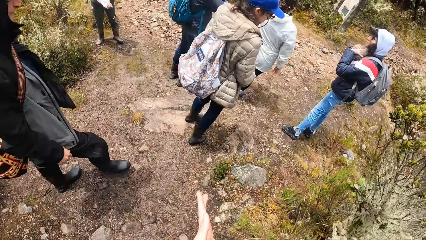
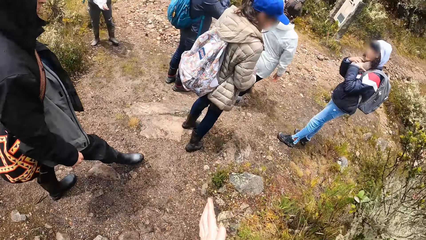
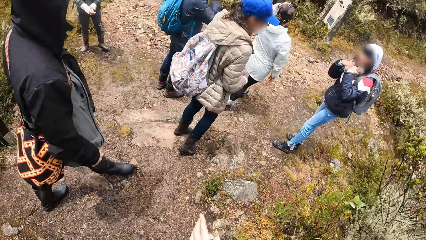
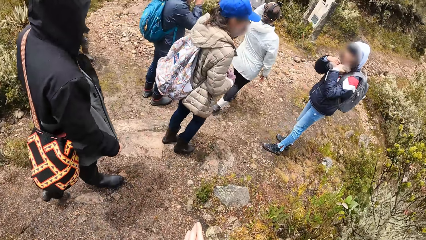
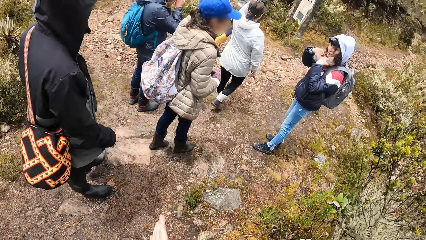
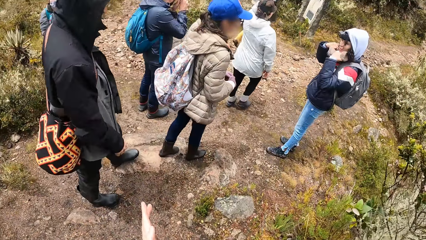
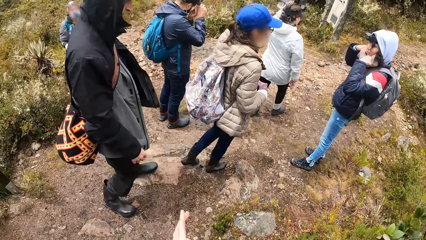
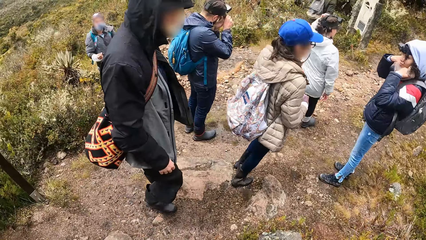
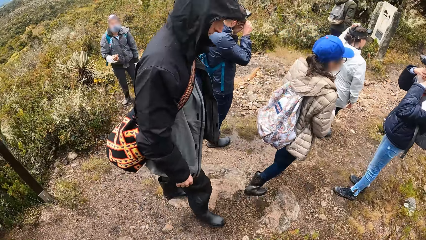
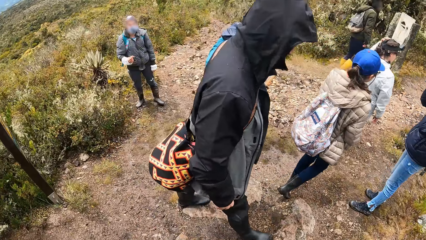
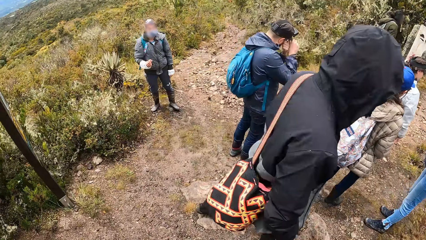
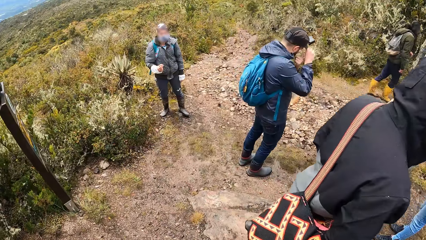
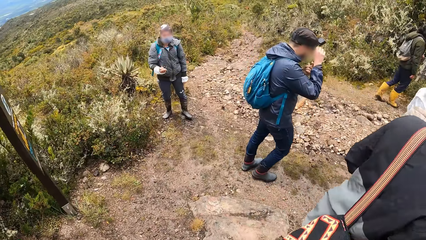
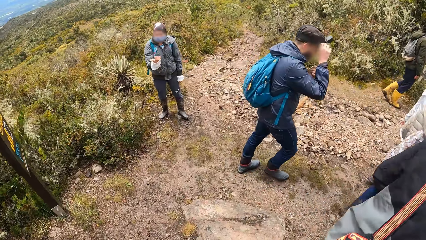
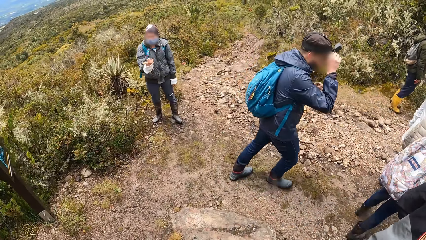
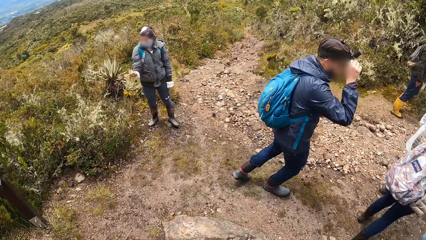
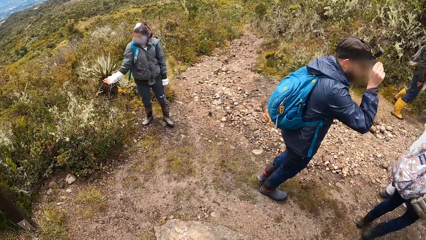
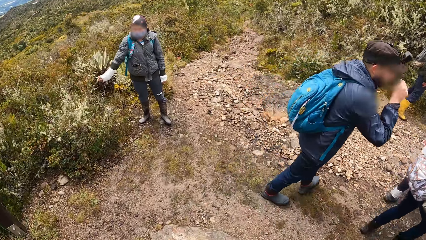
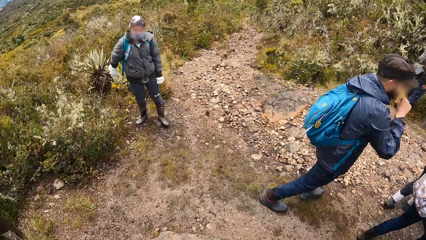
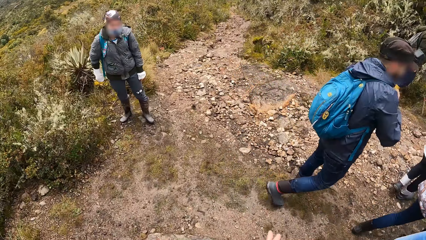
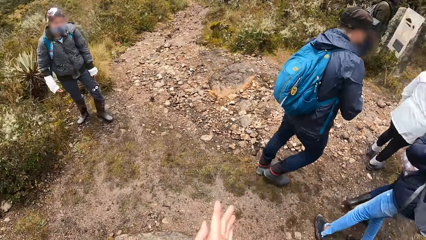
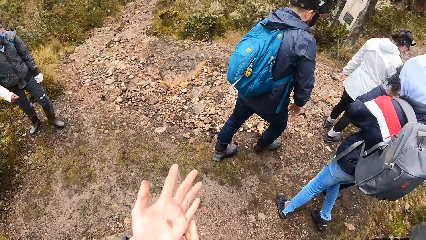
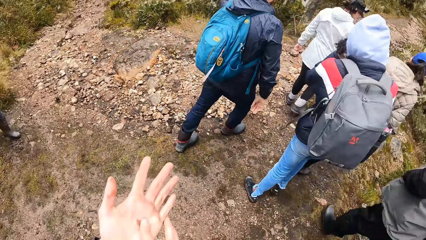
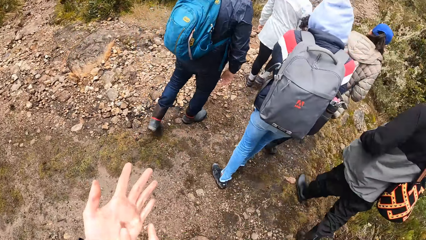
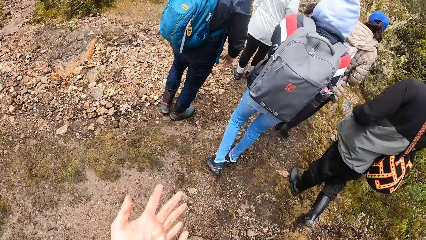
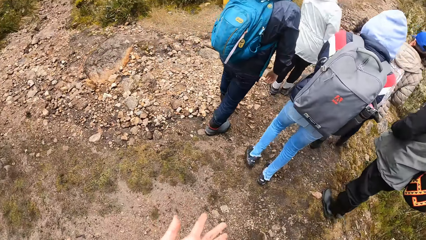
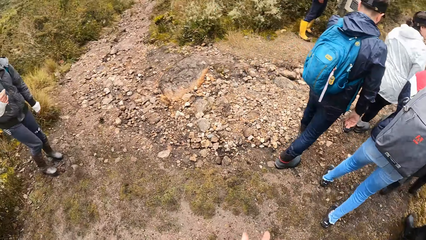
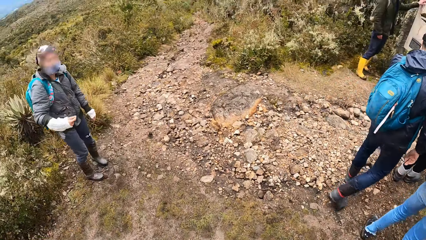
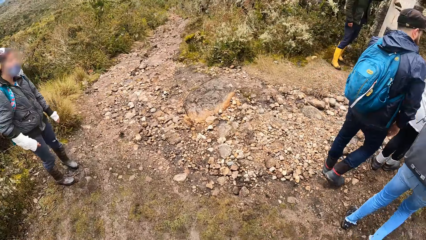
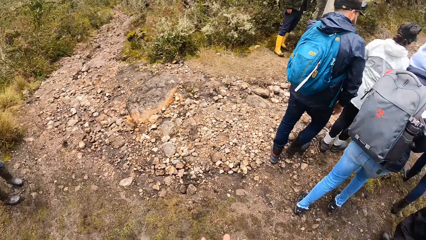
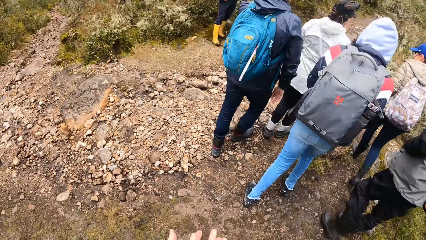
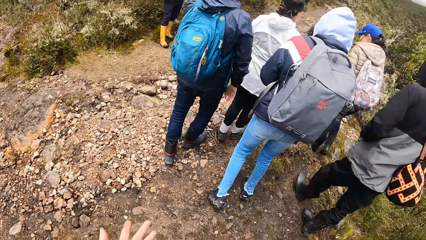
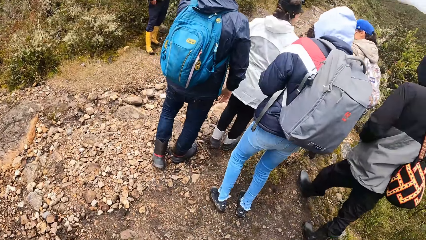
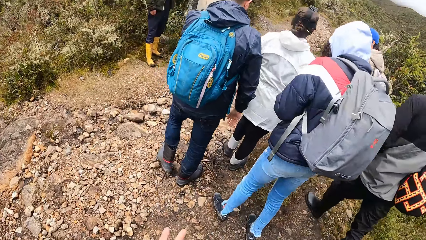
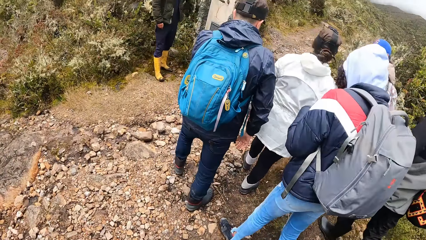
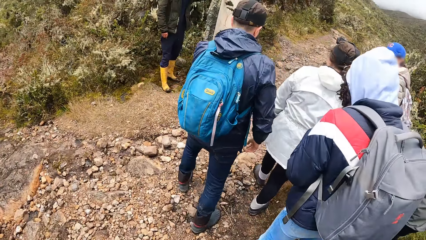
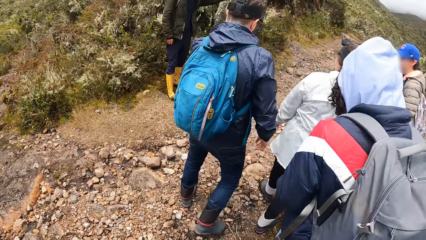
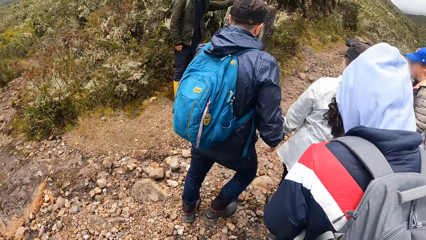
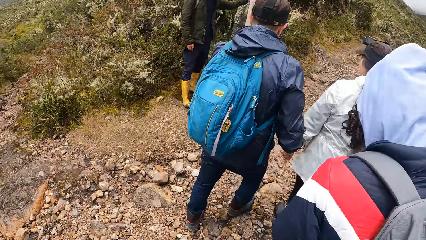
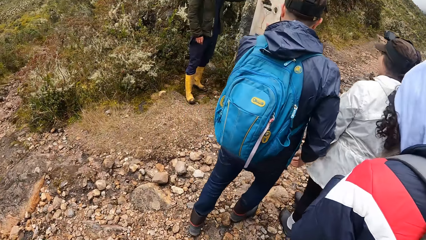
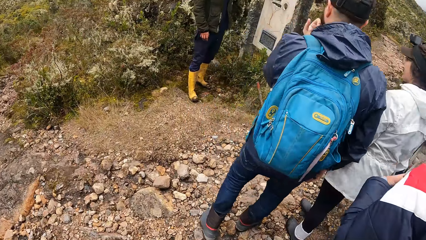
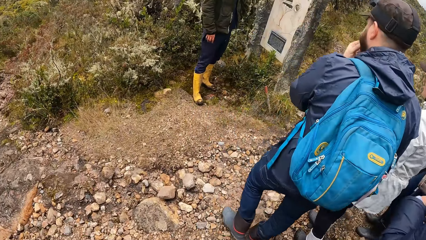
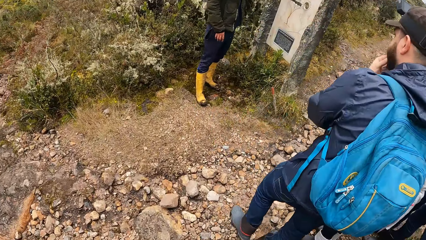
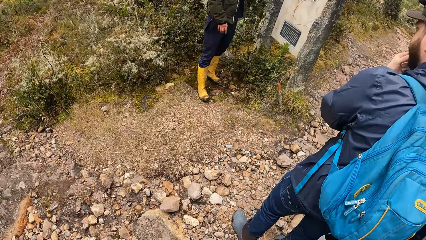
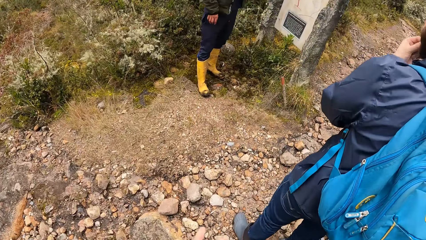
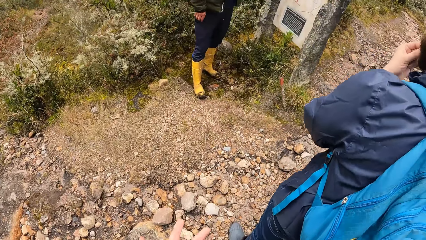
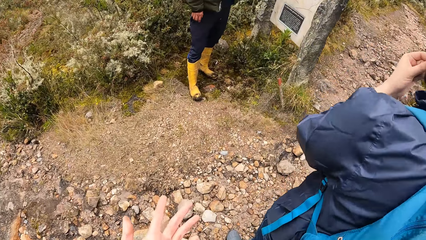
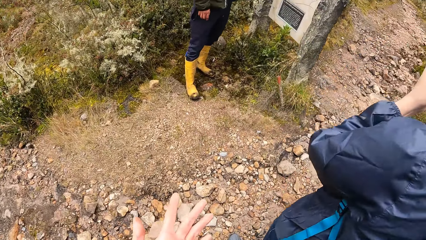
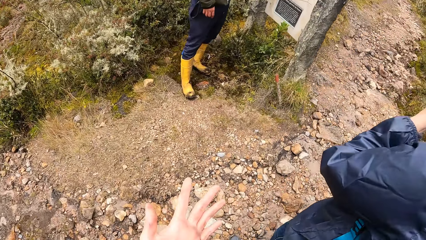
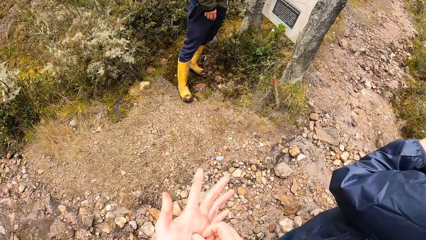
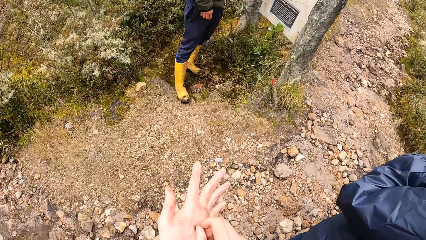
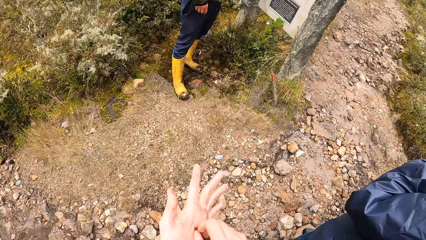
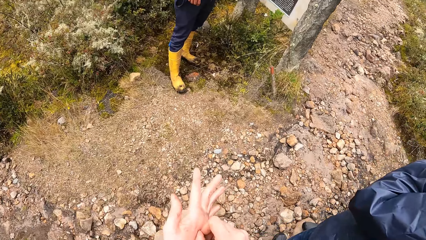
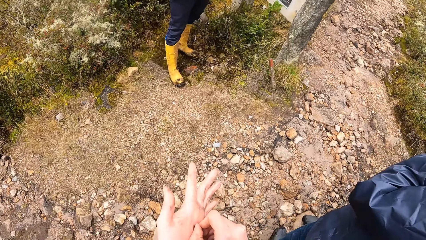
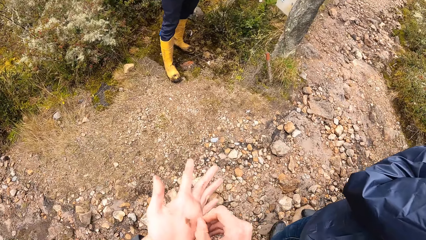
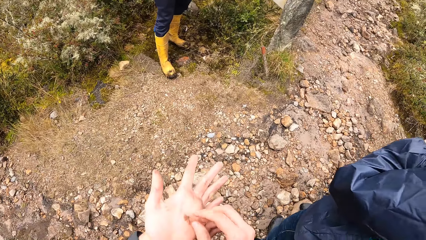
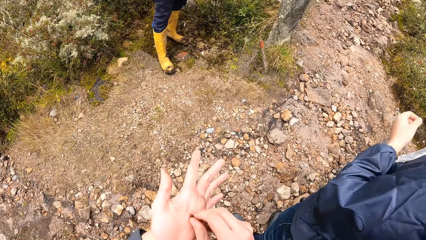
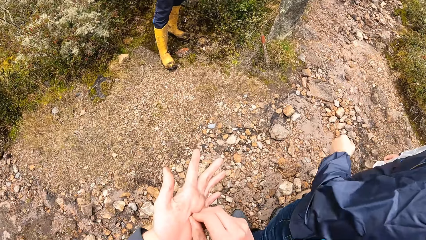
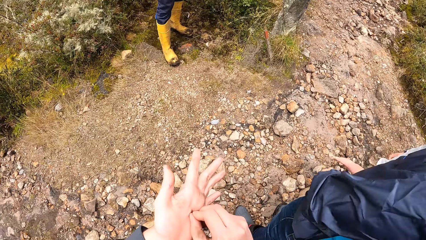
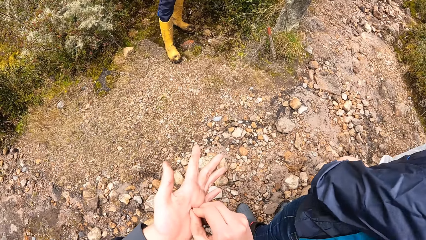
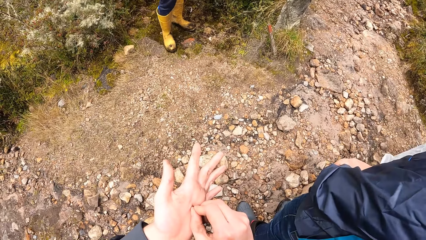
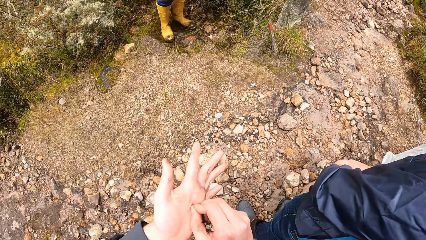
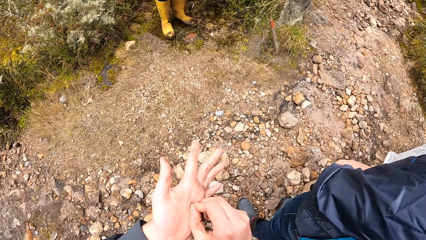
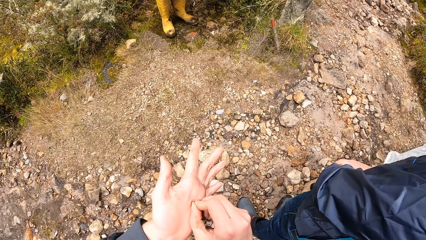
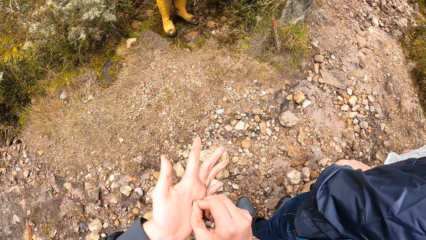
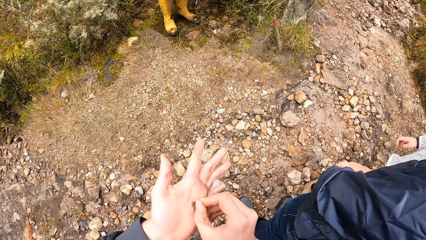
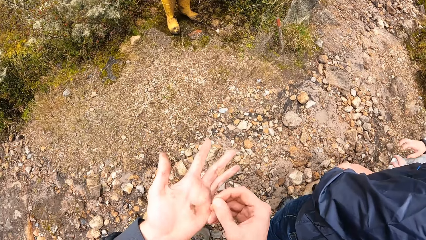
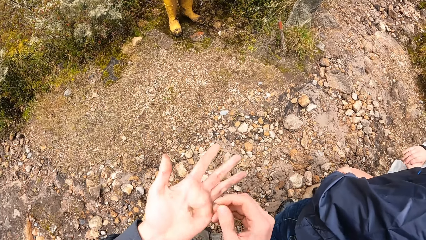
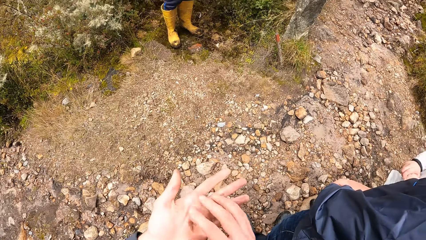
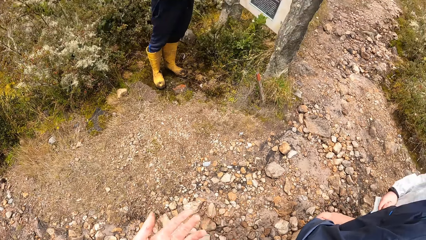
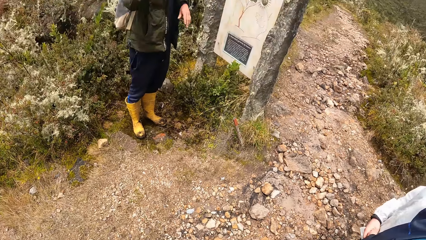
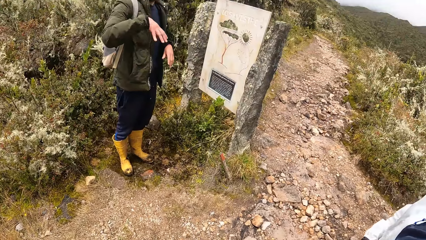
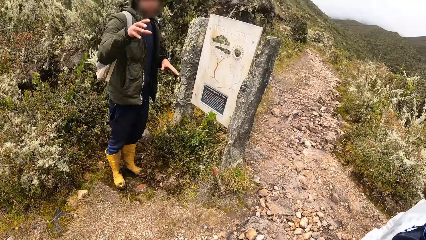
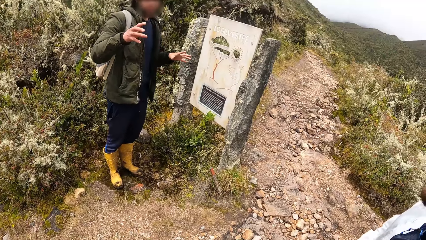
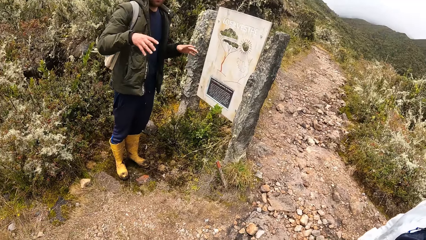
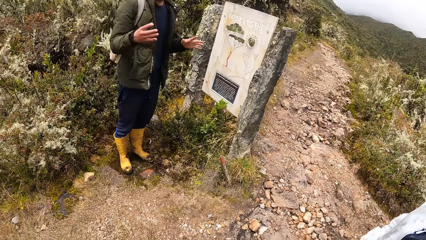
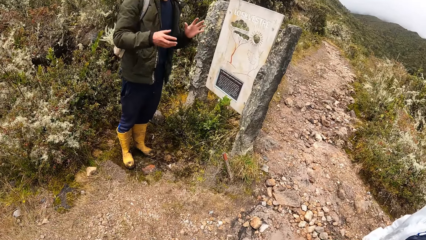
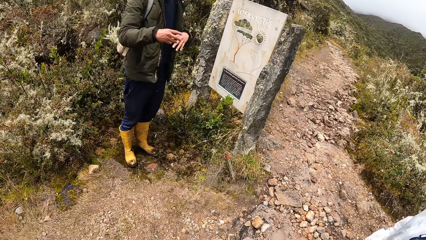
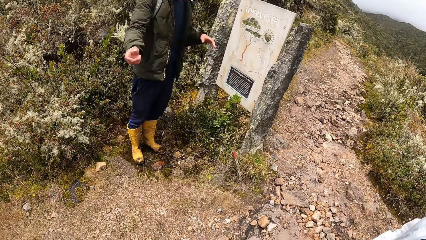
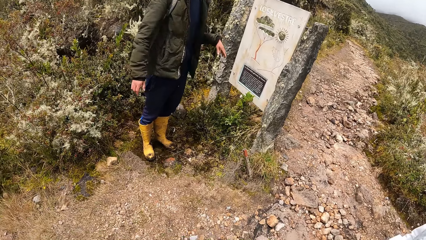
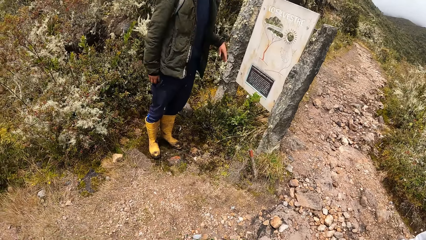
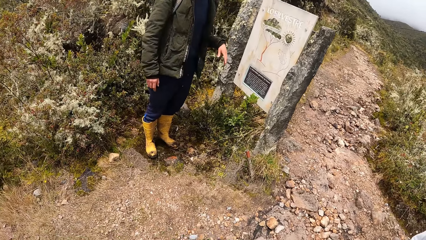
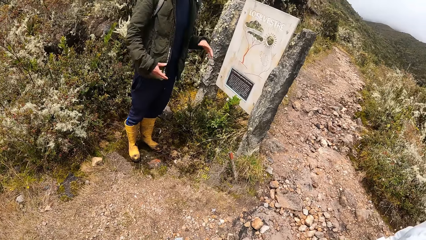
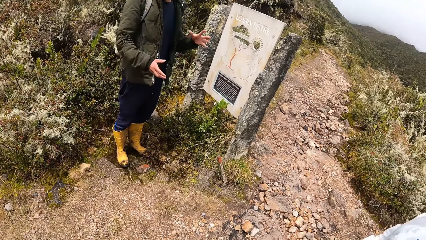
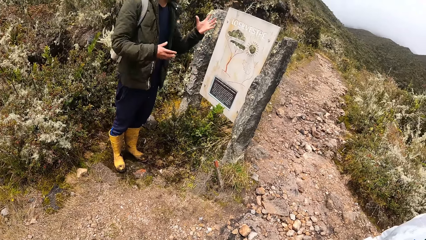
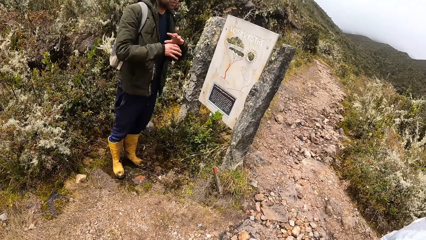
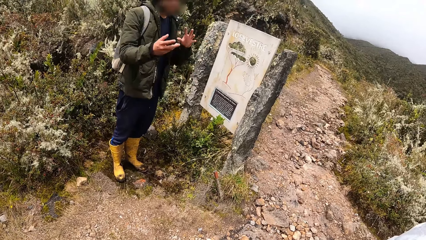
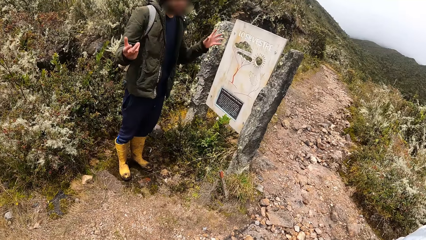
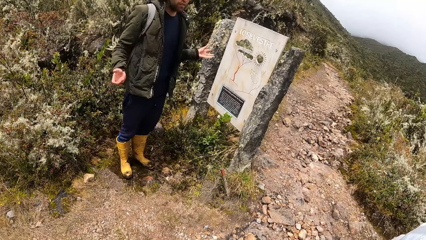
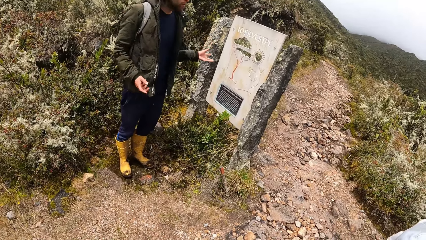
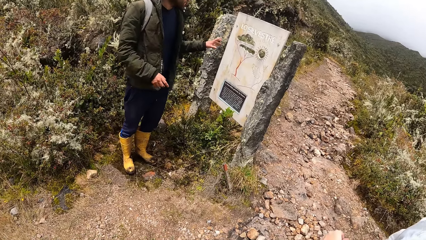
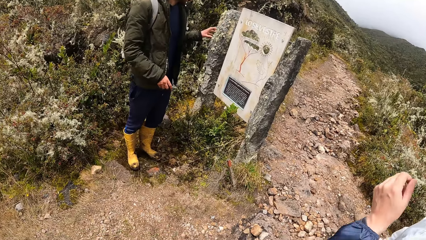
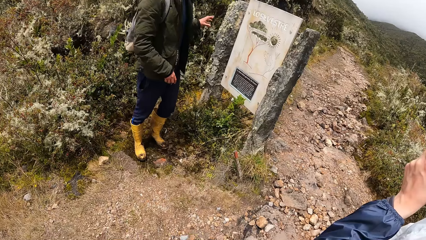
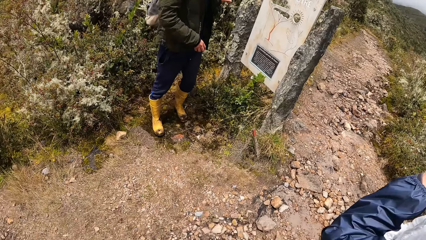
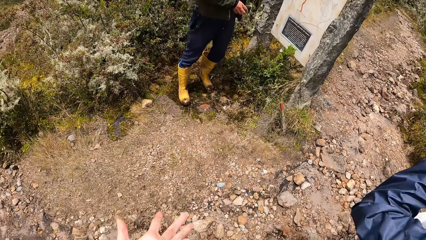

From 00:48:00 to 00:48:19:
A person walks in the field. Another person adjusts the camera. The other person walks in the field. The camera wearer turns round. They remove dirt in the hand. Another person moves both hands.
